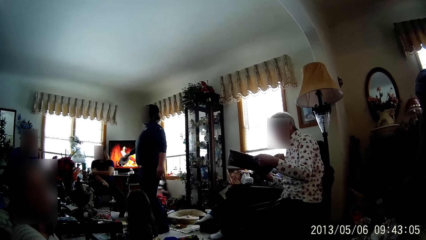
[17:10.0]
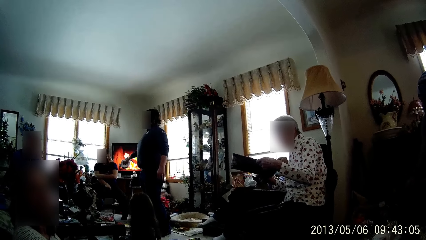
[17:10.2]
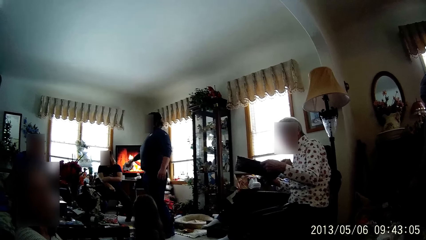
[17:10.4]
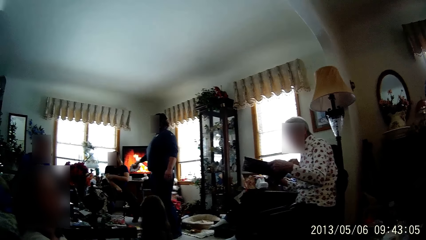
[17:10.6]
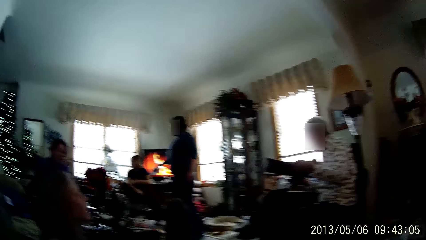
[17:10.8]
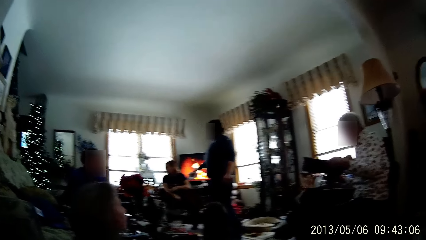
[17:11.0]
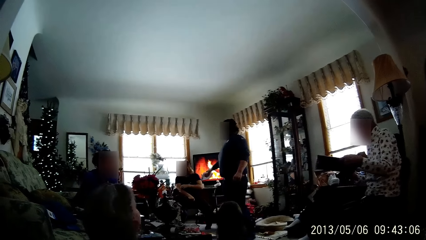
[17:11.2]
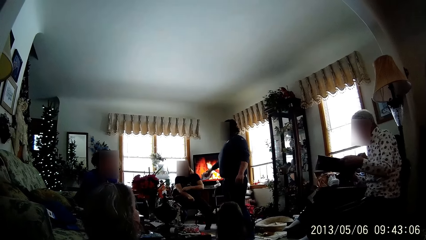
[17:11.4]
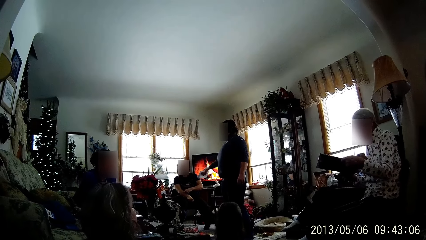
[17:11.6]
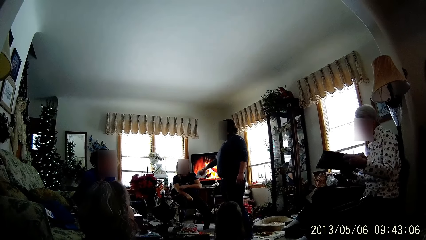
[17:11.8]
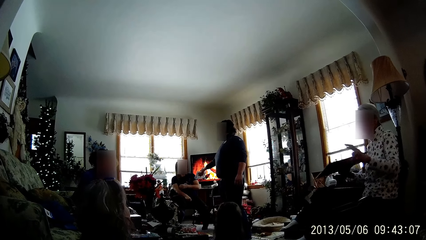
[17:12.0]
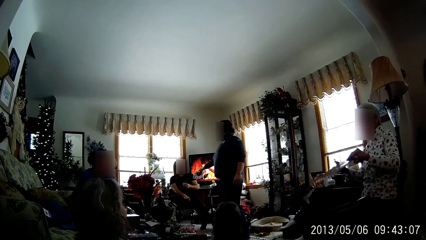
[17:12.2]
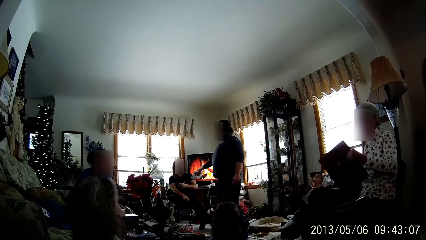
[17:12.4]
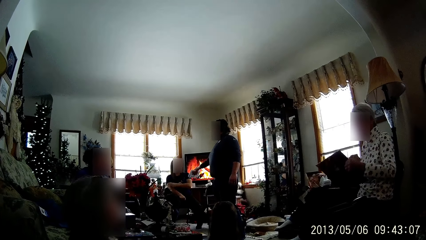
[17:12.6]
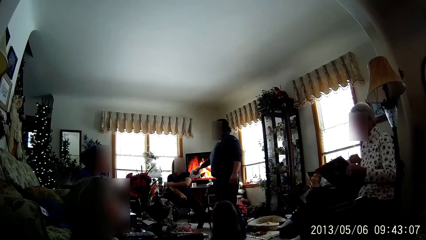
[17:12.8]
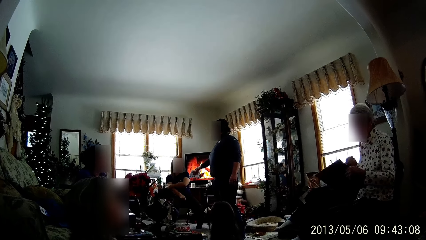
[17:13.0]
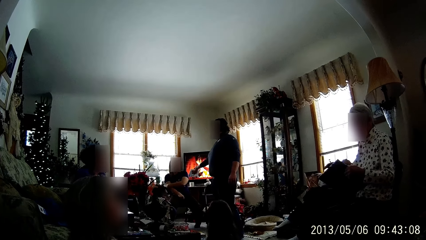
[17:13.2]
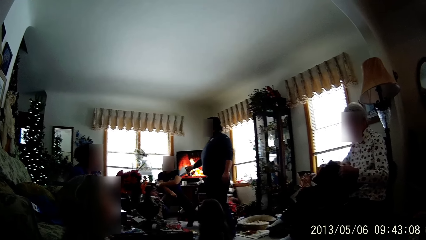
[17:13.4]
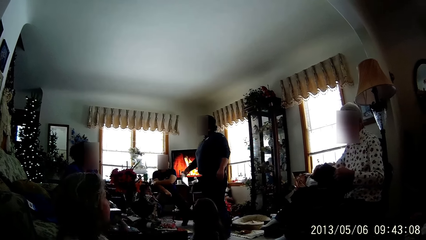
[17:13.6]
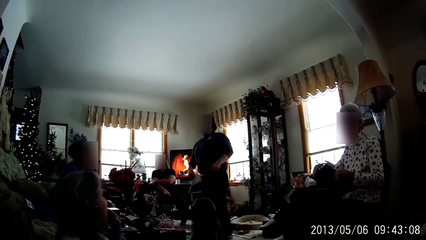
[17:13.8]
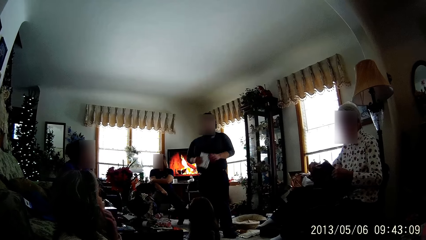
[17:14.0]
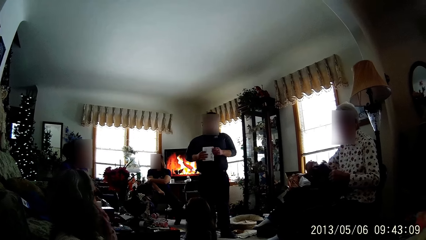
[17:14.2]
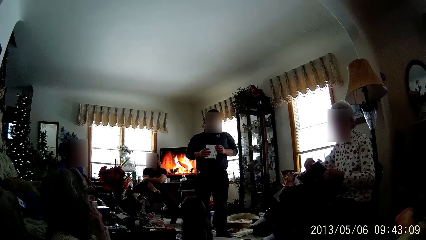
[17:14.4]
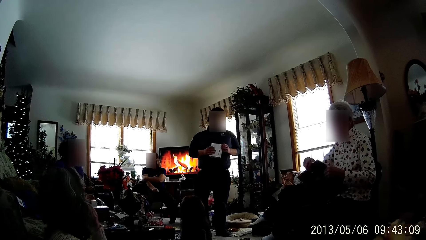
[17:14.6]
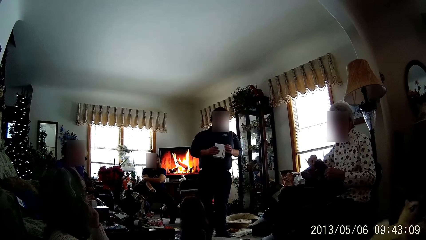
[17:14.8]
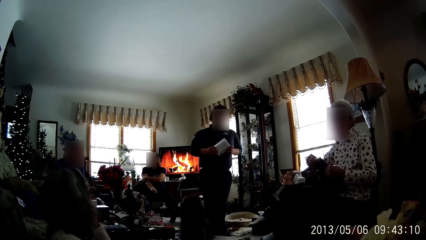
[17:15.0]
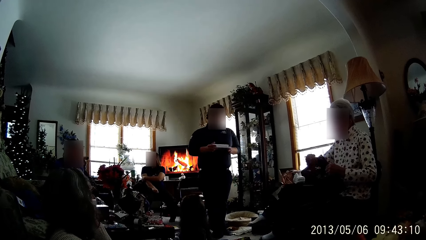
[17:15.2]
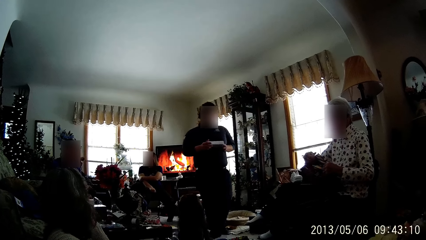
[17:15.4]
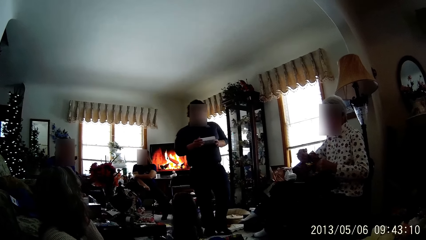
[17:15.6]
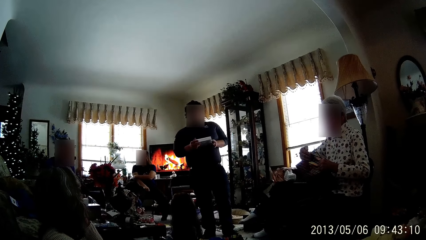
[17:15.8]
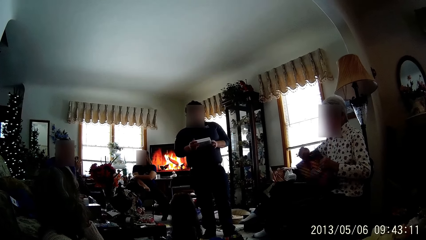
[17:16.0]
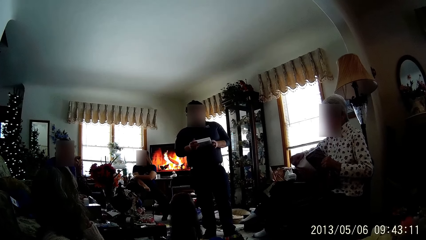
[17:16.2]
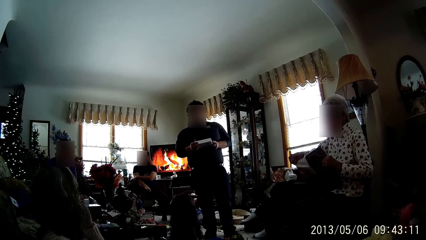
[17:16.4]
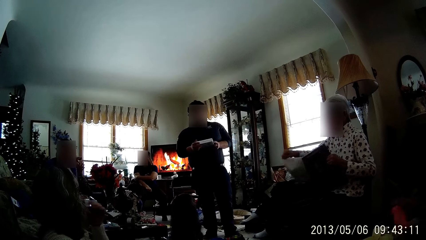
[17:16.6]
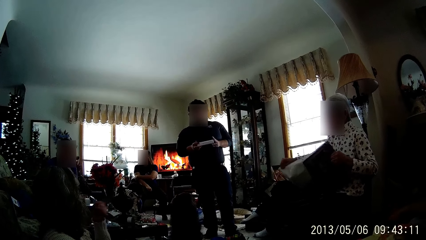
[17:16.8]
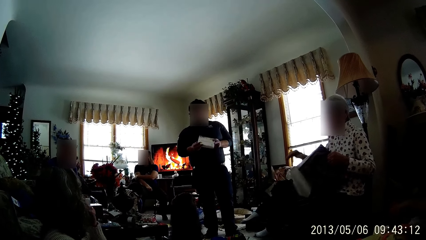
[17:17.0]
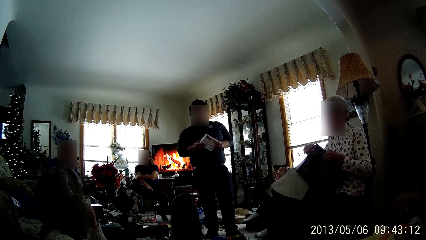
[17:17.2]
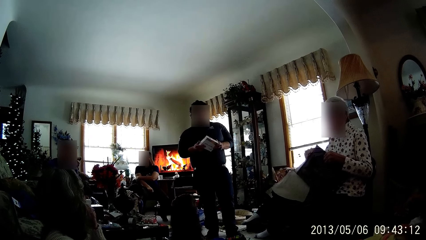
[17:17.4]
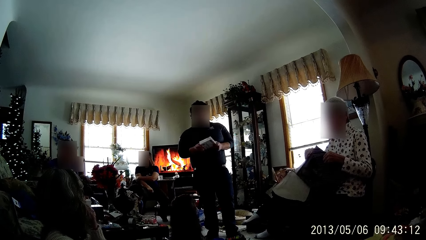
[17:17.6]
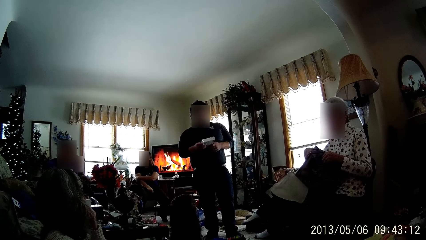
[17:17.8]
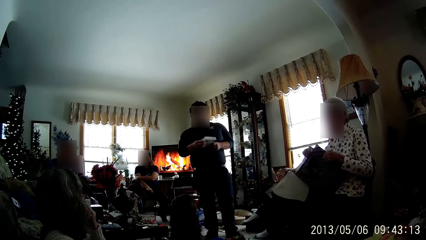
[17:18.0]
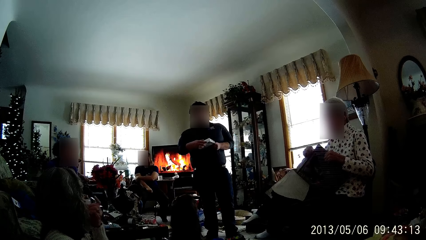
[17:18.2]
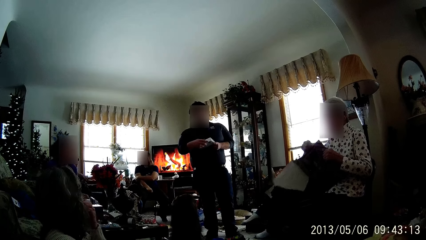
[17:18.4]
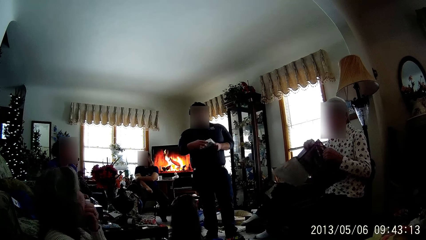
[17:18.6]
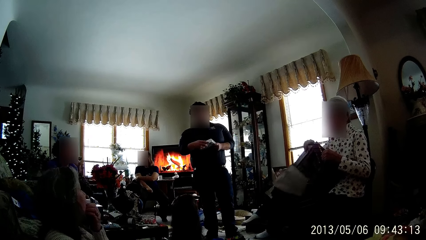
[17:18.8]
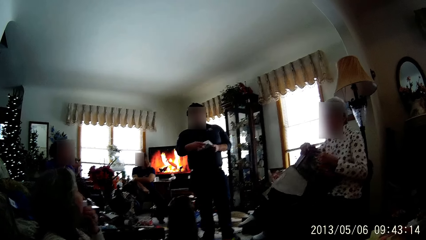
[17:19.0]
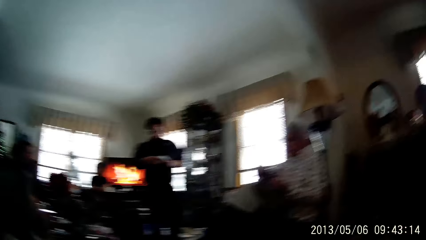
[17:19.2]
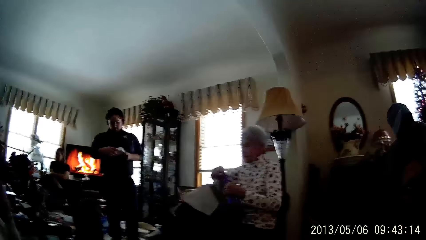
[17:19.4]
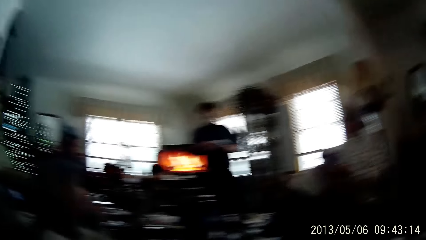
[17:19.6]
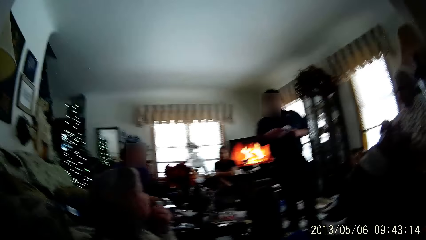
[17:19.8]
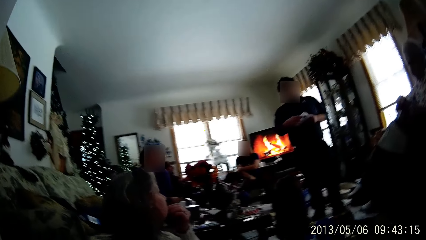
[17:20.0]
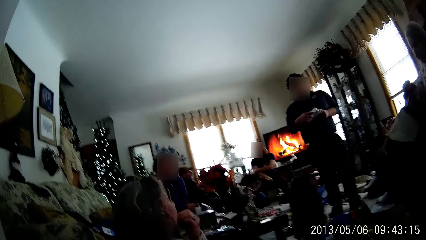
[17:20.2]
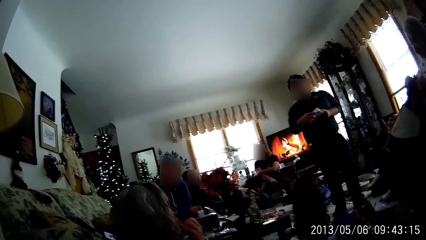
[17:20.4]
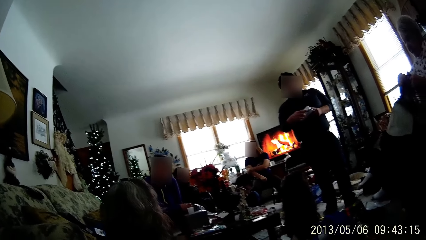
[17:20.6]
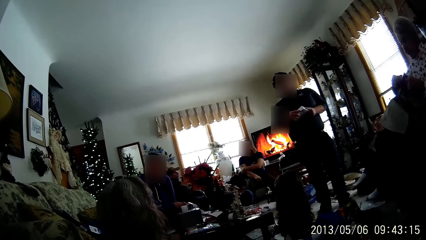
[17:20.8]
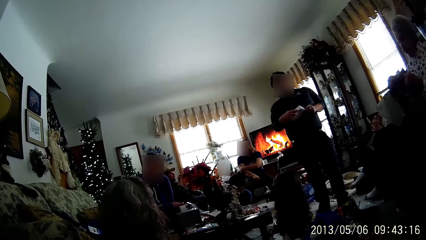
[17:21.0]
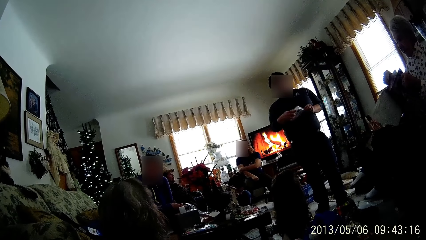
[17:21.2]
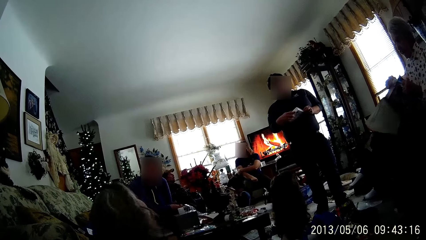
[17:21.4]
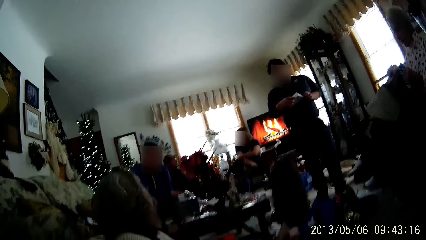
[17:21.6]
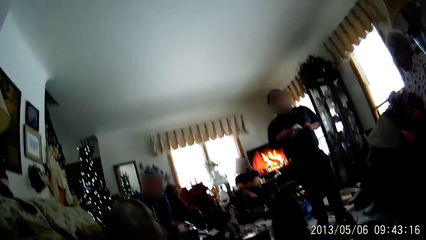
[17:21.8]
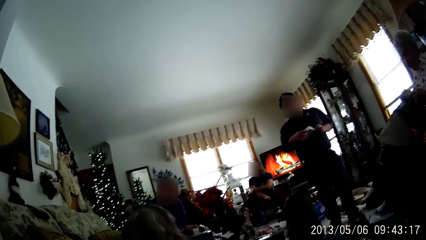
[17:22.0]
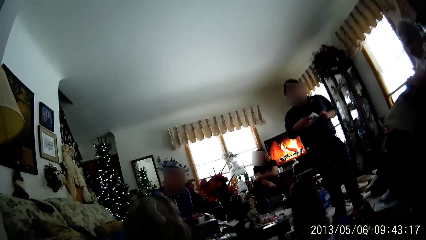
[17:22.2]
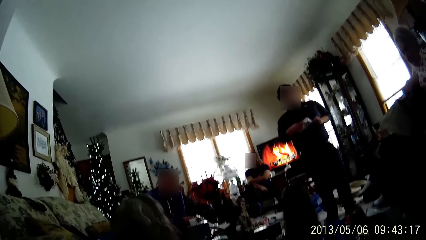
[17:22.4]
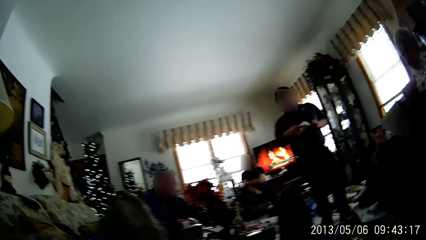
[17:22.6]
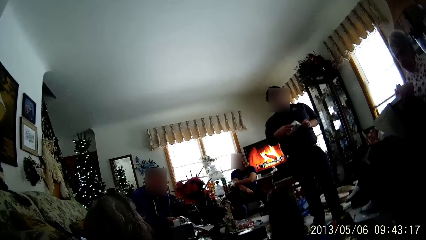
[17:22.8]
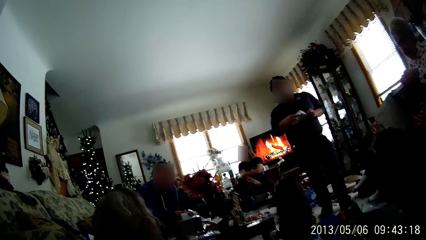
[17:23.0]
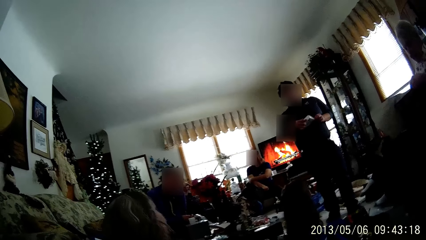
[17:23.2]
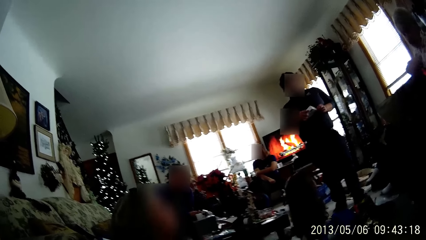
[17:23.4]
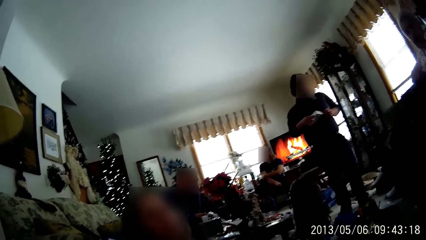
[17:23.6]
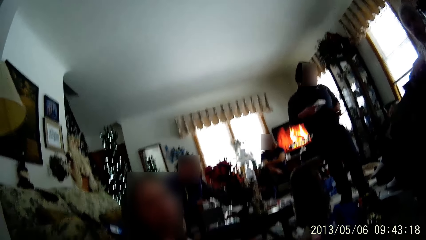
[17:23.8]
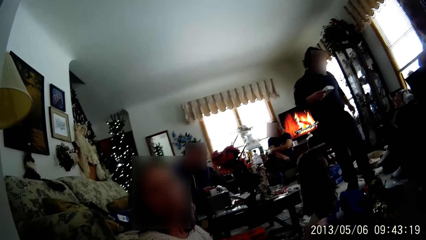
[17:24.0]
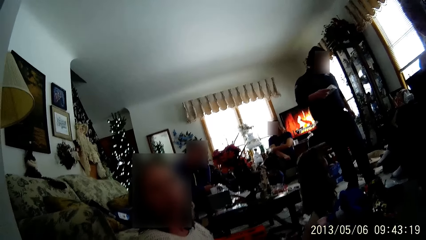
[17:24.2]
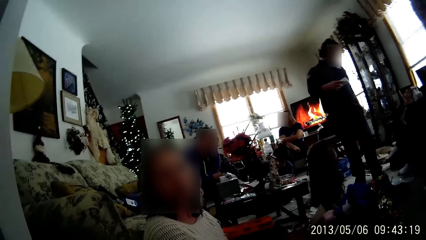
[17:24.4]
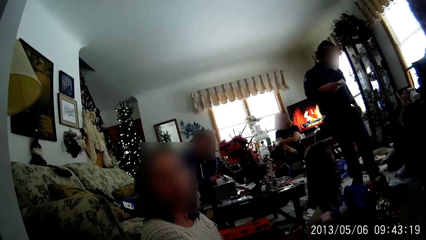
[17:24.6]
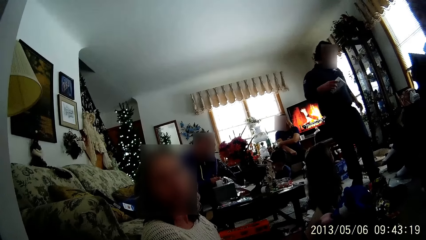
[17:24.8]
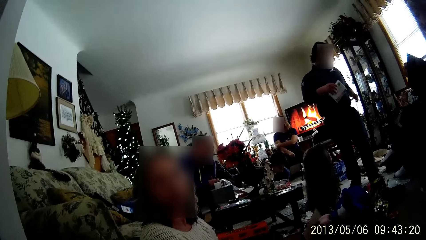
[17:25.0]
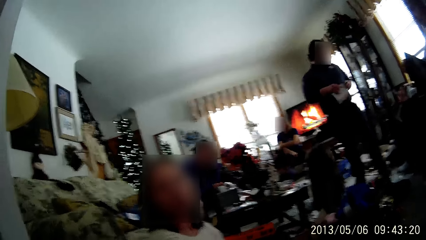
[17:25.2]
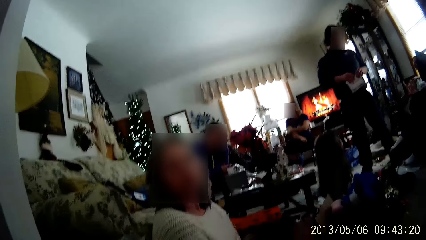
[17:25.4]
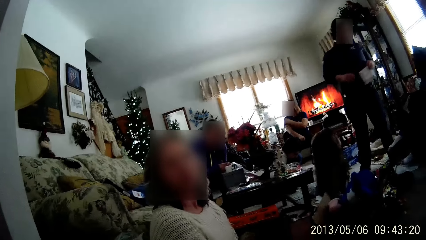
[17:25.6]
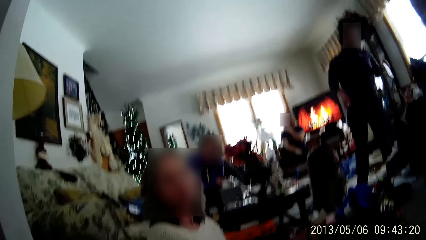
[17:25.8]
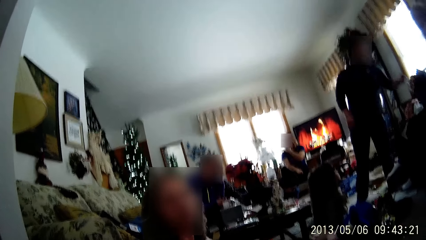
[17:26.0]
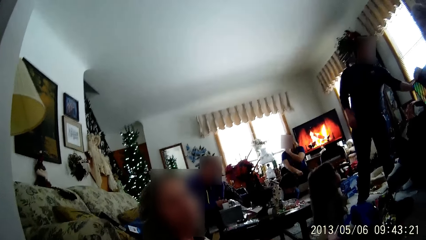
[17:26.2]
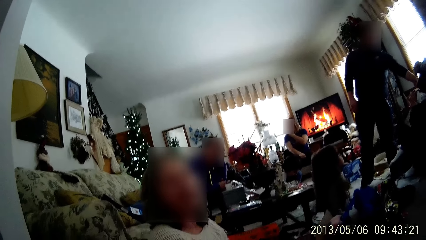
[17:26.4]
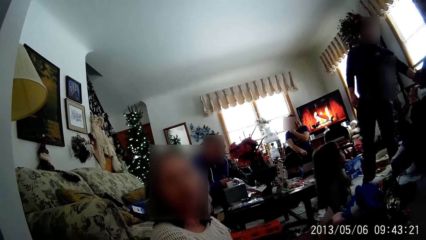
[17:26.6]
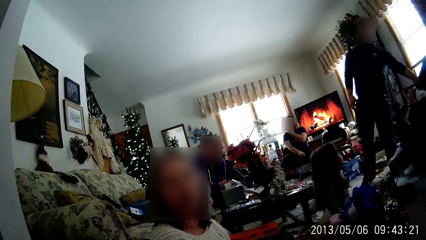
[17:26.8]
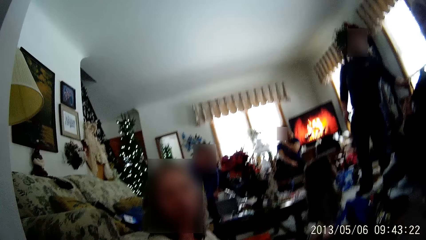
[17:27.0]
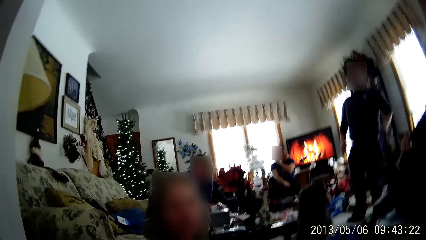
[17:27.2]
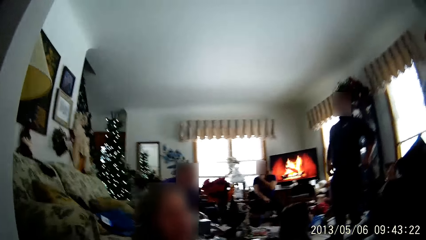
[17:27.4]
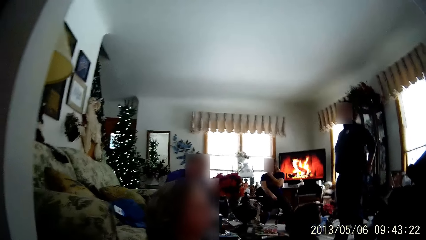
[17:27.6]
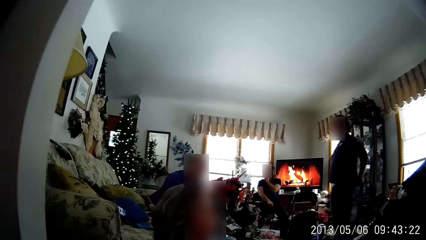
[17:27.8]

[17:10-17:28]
A man gives another man the gift or box with his right hand. The other man scratches the hand. The woman turns the gift in her hands. The first man holds the gift with both hands and turns the box in his hands. The woman unwraps the gift with her right hand. The first man examines the gift in his hands. A person sways a hand. The first man turns the box in his hands and reads on the box. The camera wearer stares in the room. The first man holds the gift with his right hand. The camera wearer converses with the person. The first man drops the gift on the table with his left hand.
